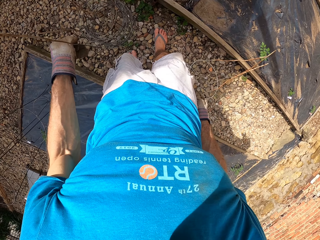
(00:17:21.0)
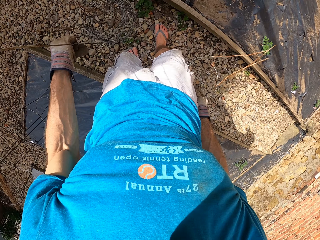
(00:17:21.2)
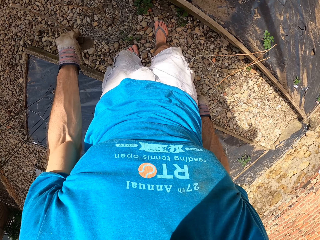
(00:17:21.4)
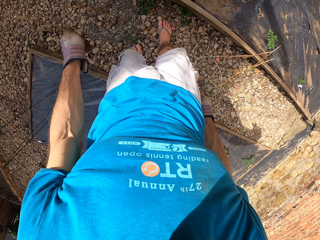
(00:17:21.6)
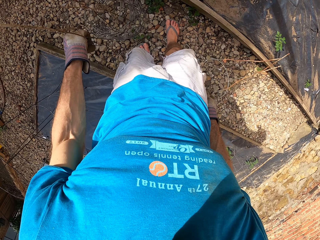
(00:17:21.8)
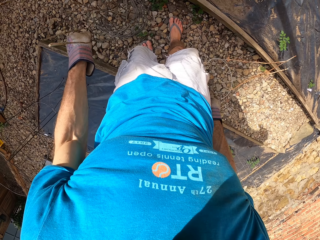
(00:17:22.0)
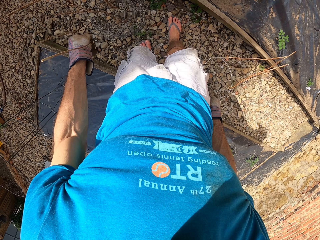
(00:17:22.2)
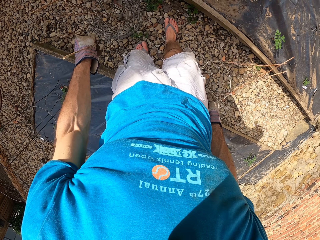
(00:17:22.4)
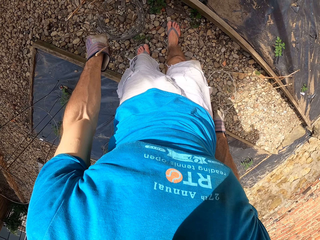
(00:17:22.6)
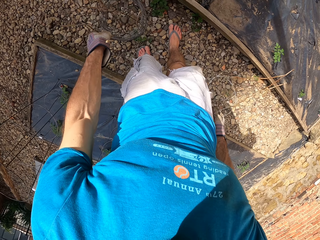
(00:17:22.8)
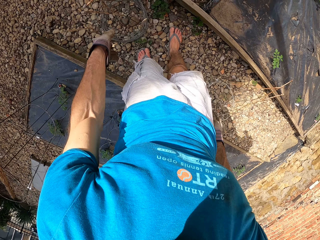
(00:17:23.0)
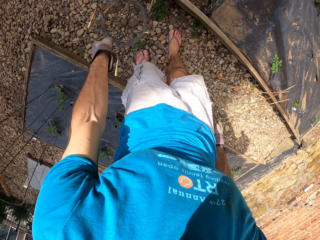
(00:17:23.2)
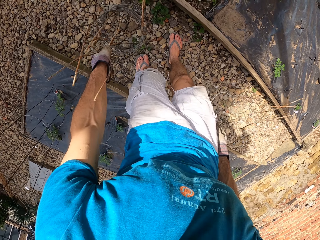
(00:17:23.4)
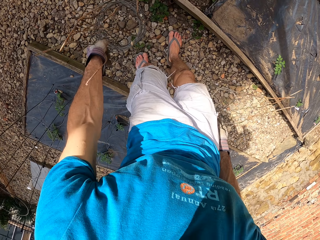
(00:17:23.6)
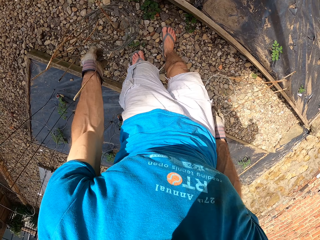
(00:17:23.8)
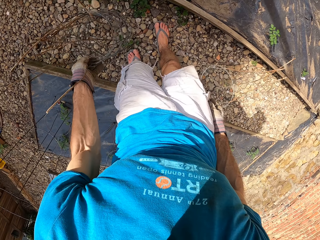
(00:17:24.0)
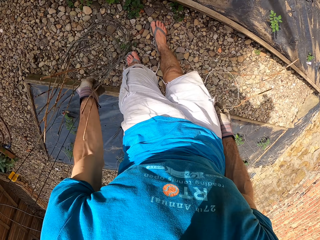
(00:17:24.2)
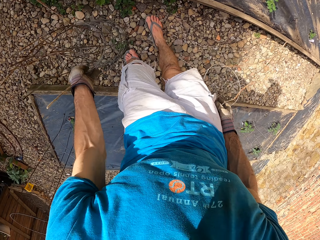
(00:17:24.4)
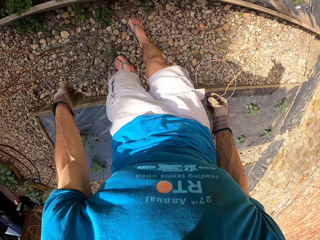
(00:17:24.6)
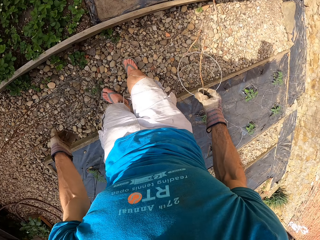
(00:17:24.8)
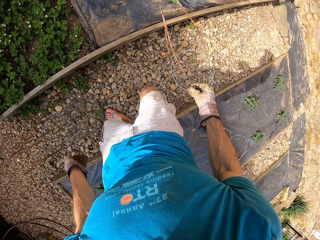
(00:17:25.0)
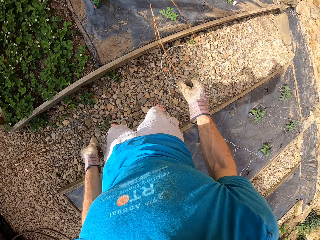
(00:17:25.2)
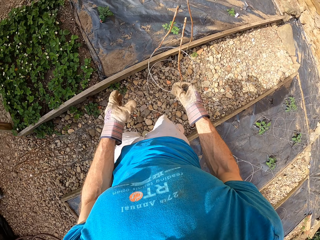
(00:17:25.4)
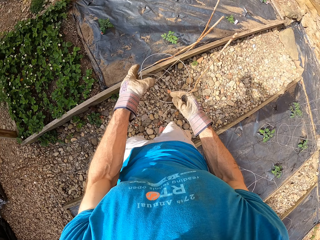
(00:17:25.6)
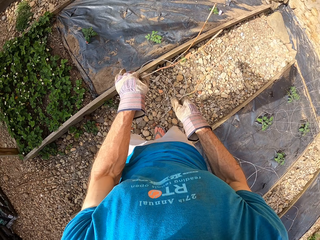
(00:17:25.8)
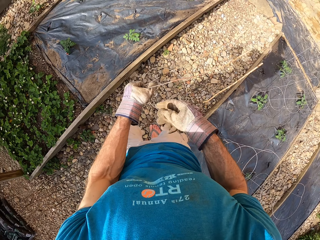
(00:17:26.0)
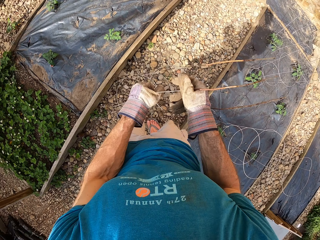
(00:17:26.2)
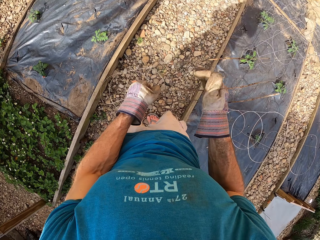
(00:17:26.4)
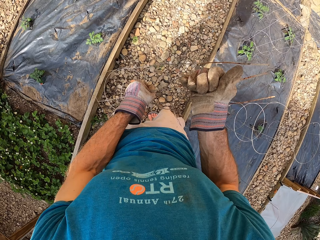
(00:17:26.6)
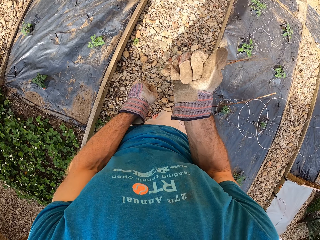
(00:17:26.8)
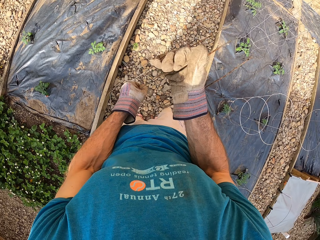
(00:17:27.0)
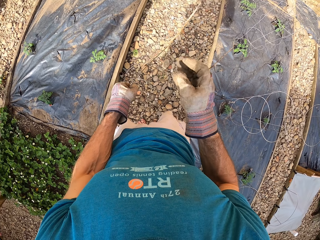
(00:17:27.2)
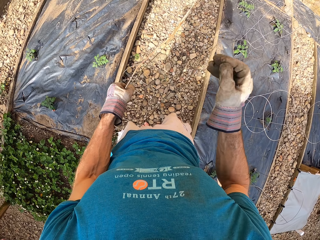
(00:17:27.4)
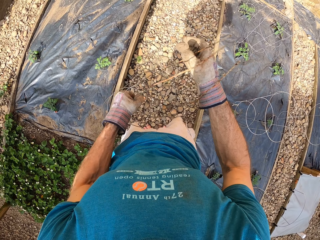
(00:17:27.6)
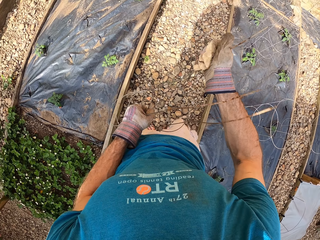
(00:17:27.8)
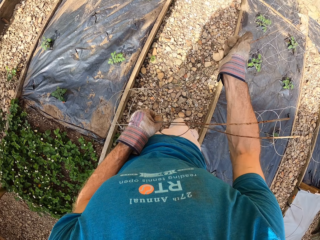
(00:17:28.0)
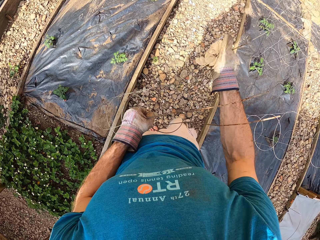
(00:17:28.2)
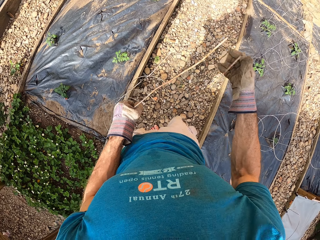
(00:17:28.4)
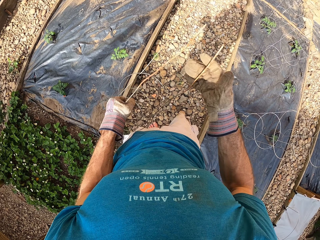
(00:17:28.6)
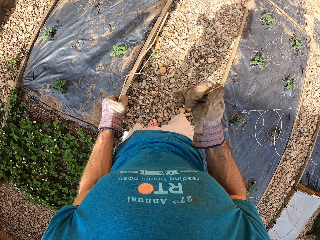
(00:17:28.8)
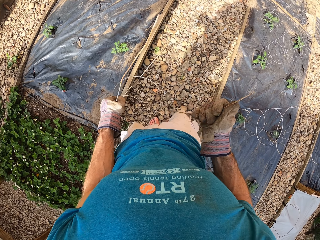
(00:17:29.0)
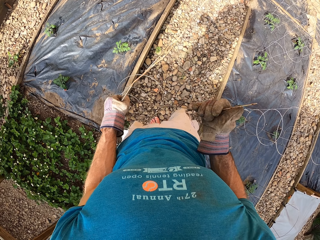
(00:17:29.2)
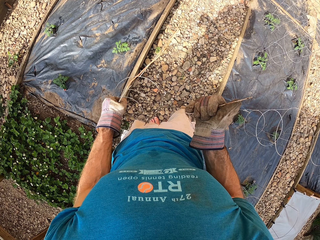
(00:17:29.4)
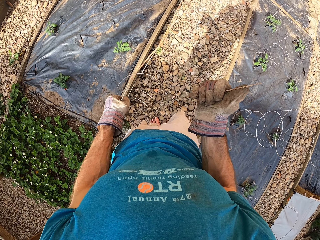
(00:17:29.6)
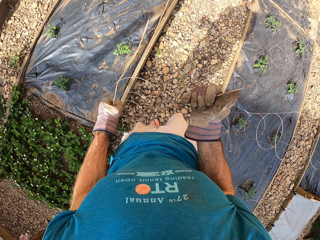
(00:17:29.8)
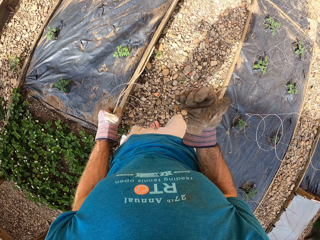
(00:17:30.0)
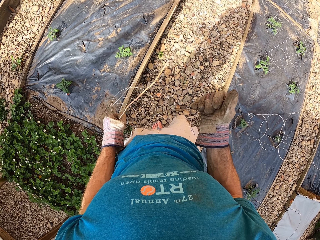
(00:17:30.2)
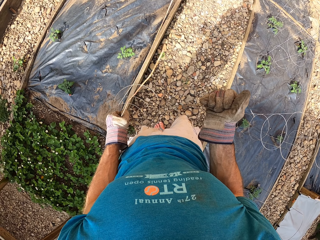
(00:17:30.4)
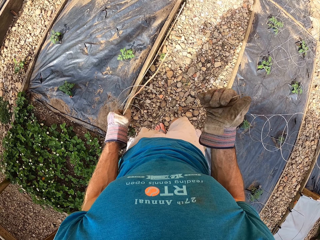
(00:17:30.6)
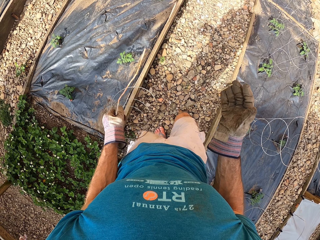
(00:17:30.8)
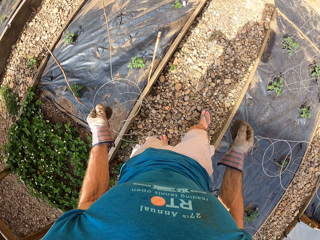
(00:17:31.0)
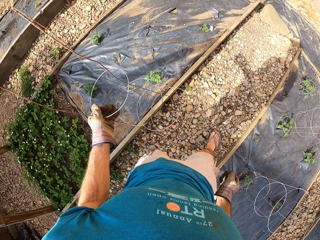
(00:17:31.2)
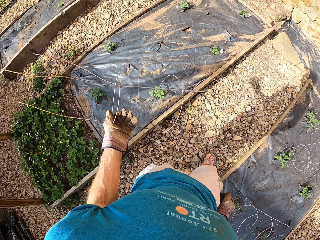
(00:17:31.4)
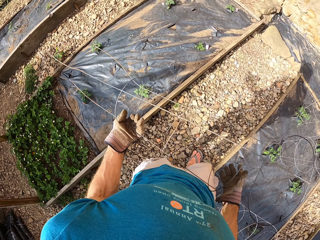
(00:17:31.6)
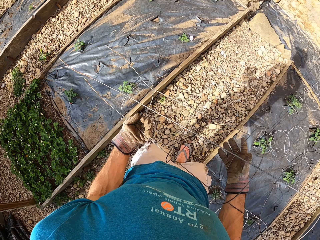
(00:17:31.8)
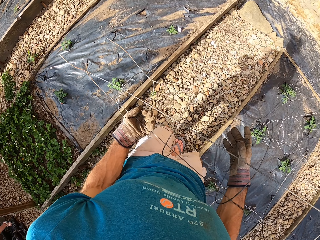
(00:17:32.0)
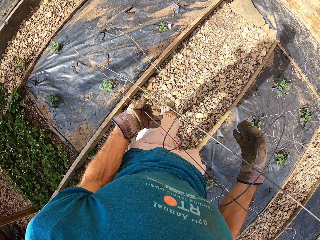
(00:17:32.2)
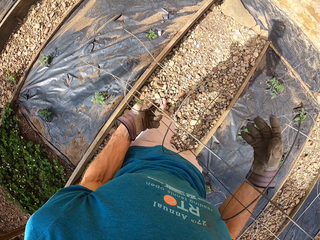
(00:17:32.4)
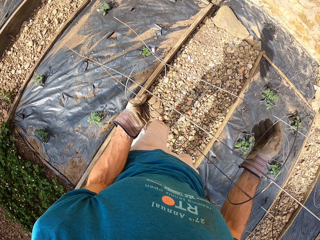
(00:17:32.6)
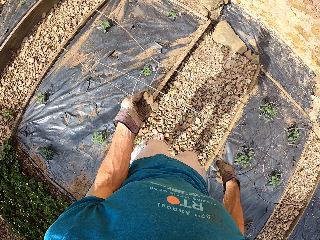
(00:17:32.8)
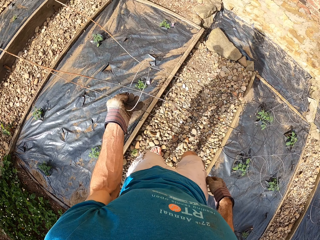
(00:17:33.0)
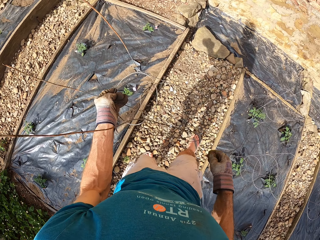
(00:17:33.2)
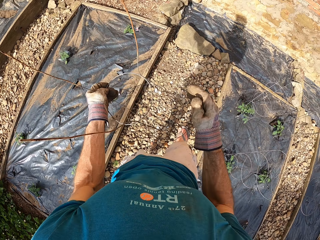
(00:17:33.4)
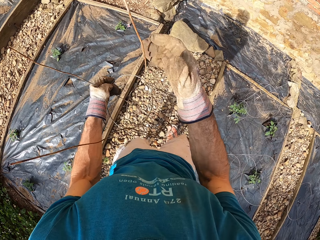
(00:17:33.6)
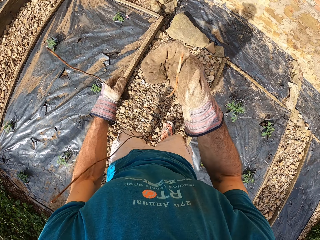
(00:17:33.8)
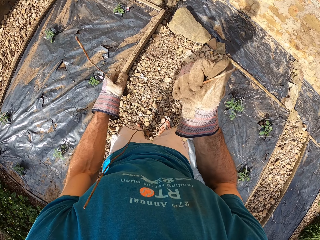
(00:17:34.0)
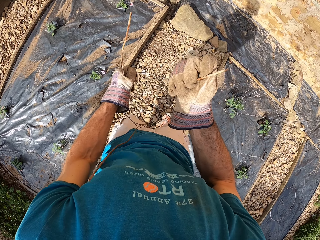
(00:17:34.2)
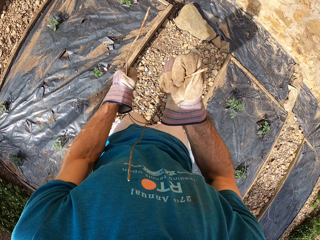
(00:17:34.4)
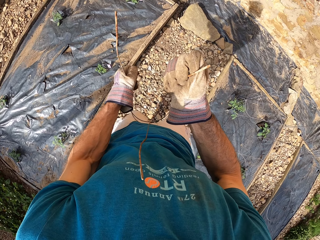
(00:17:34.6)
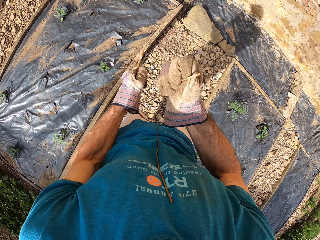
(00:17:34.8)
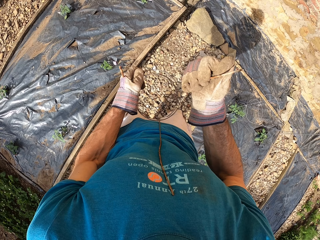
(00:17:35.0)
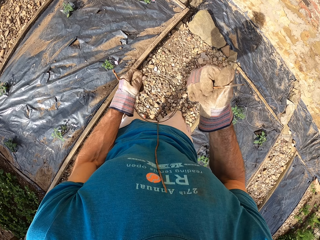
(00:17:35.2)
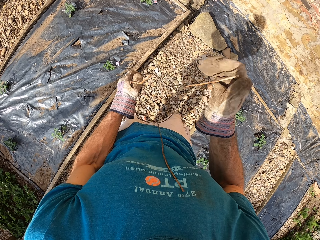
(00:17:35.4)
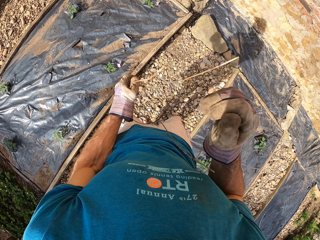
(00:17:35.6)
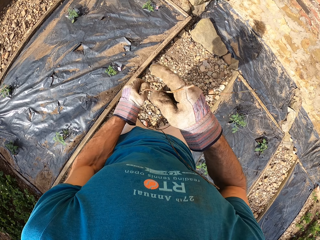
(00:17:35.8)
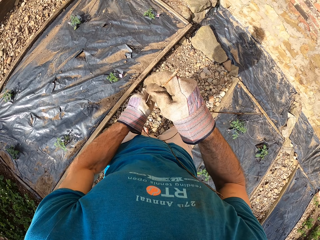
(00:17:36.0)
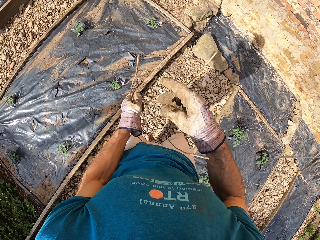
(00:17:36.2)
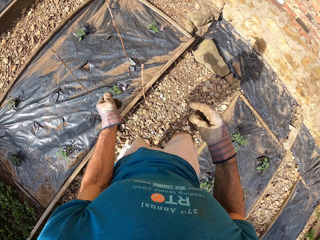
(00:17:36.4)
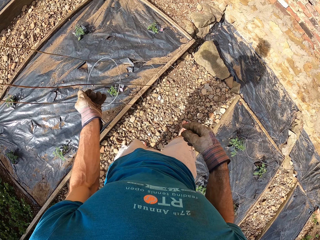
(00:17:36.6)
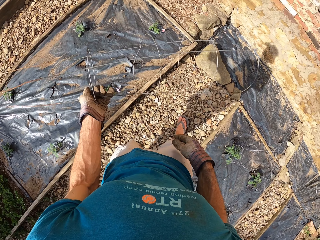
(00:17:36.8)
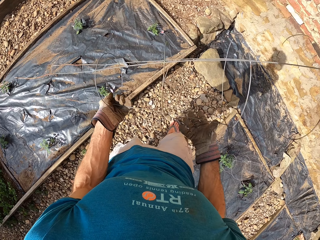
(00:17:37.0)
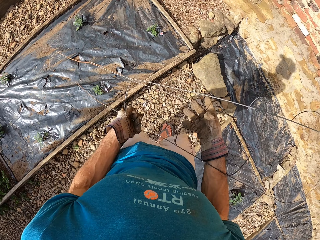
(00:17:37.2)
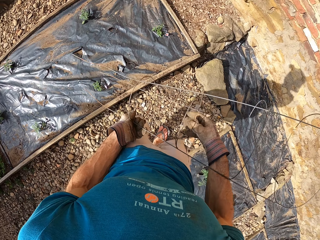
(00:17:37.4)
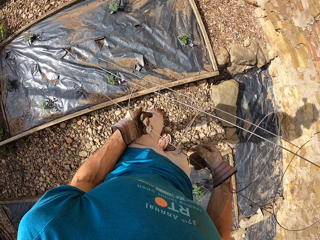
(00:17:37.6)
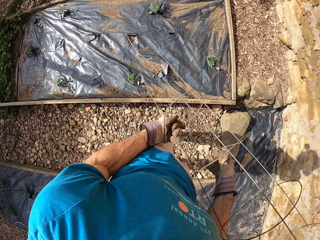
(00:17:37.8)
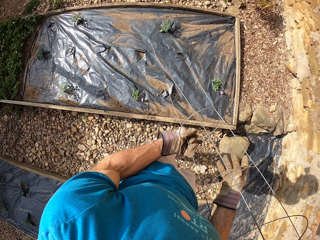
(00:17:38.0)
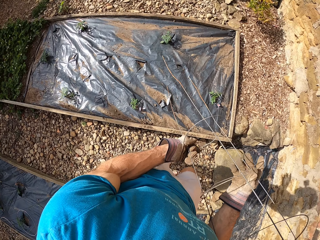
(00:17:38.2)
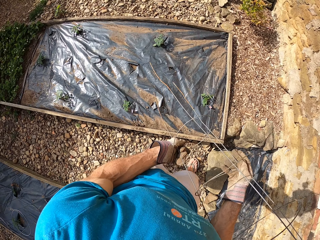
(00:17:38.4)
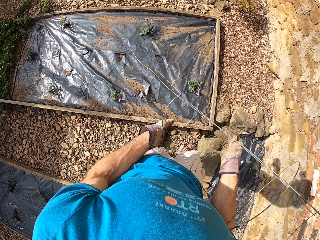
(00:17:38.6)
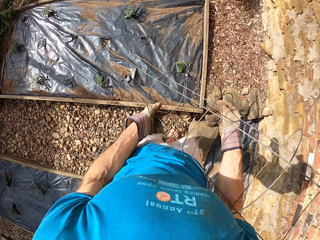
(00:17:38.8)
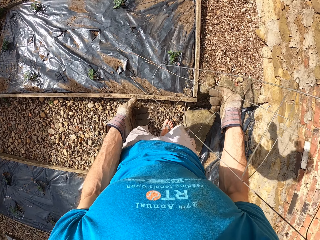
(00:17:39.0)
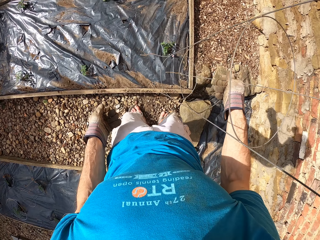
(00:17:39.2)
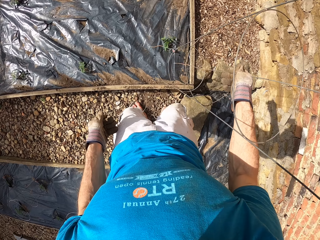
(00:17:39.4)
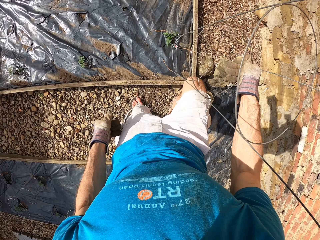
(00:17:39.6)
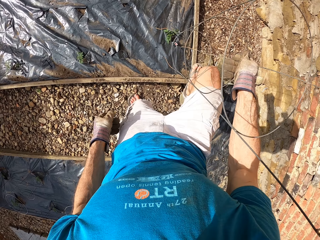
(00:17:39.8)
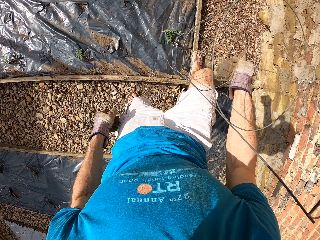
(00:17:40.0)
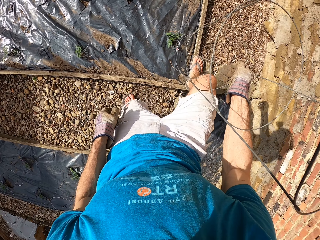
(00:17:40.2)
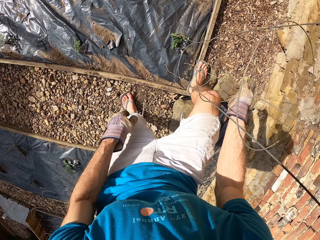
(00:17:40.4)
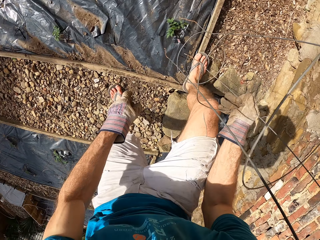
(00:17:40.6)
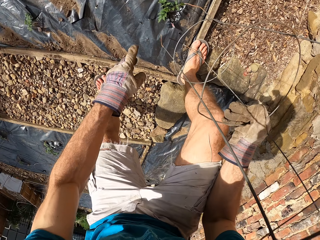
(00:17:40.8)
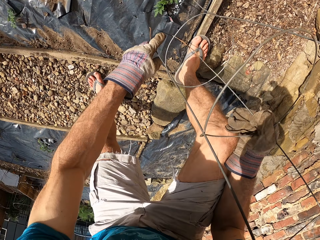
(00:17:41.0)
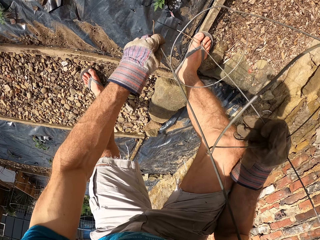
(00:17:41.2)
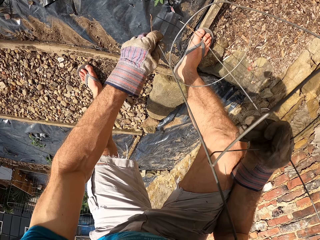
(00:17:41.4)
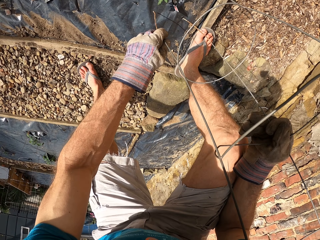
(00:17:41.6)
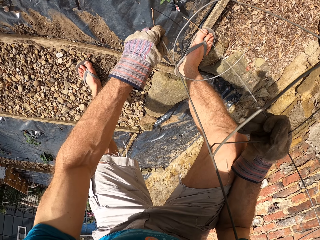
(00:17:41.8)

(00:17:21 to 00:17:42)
The camera wearer touches the steel bars. They shake the plant stand. They hold the plant stand. They straighten the steel bar. They hold the plant stand. They straighten the plant stand. They turn the plant stand. They hold the plant stand. They put the leg on the flower bed. They bend on the flower bed. They hold the plant stand with both hands.
